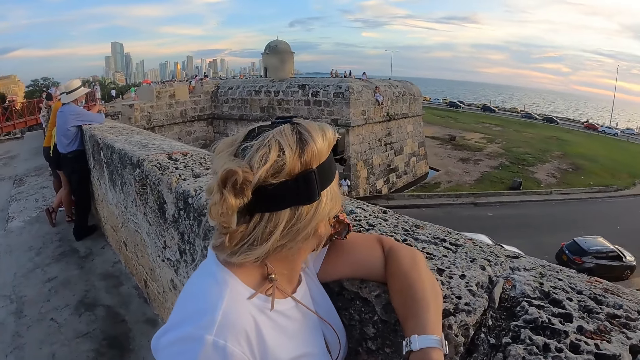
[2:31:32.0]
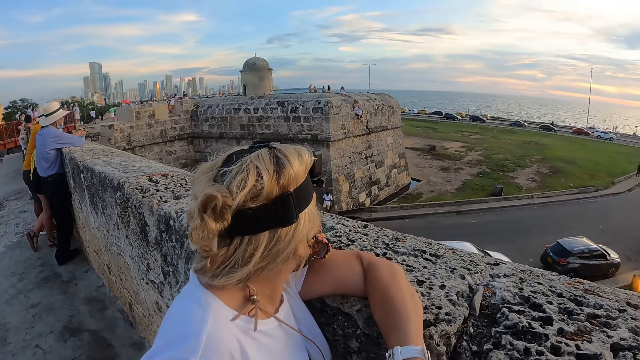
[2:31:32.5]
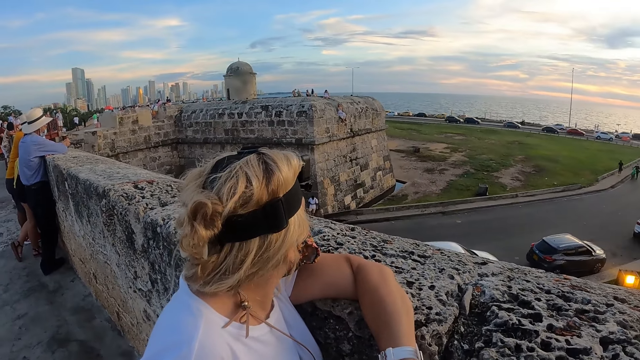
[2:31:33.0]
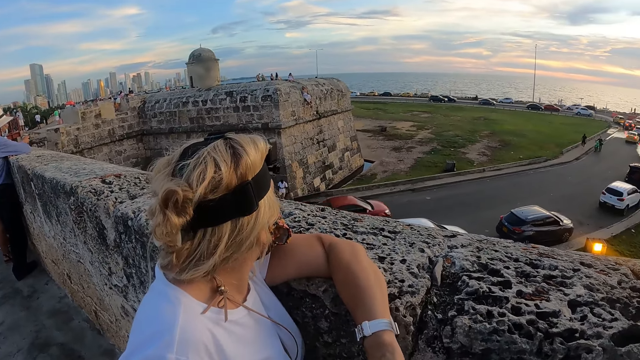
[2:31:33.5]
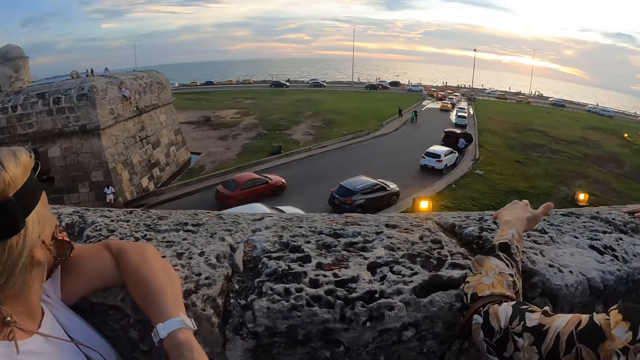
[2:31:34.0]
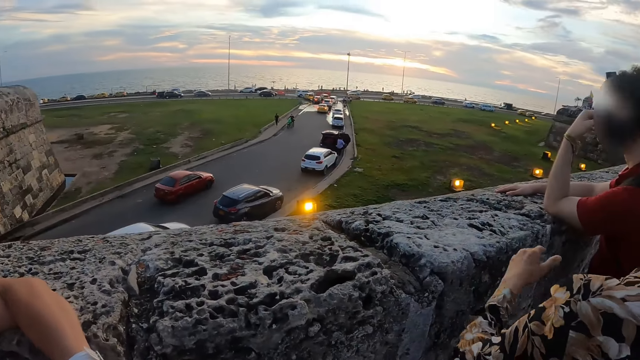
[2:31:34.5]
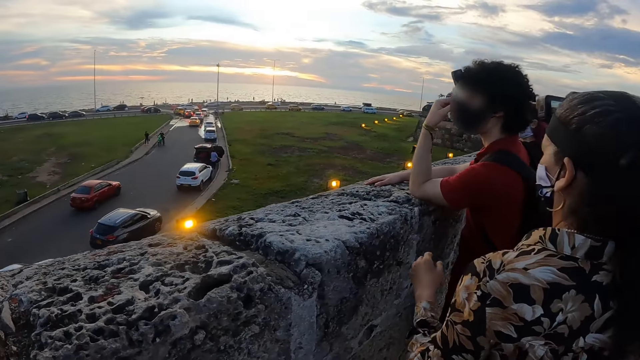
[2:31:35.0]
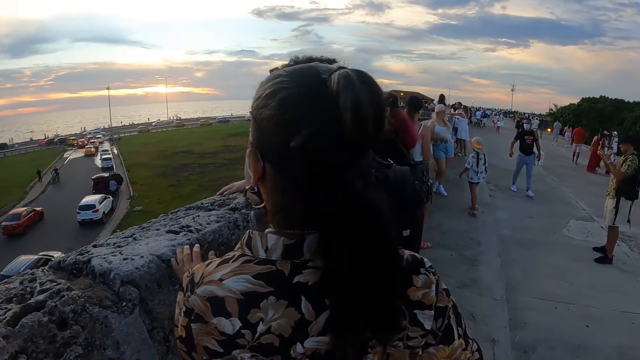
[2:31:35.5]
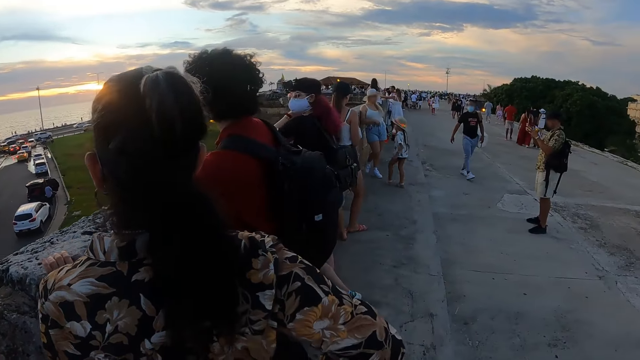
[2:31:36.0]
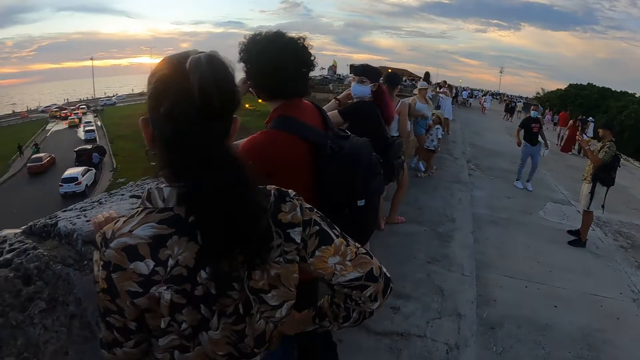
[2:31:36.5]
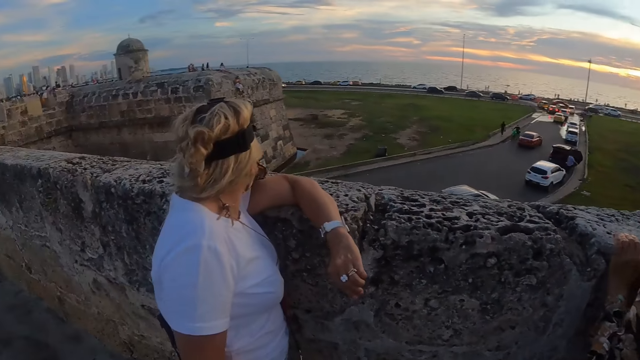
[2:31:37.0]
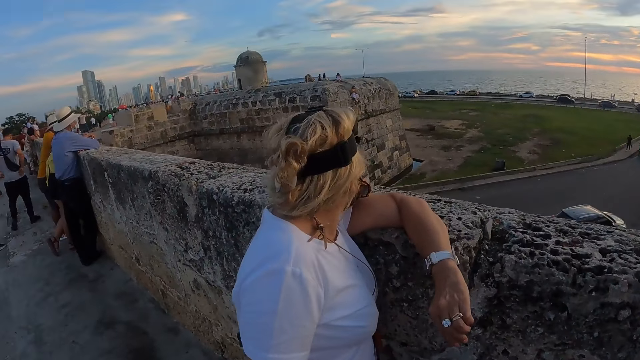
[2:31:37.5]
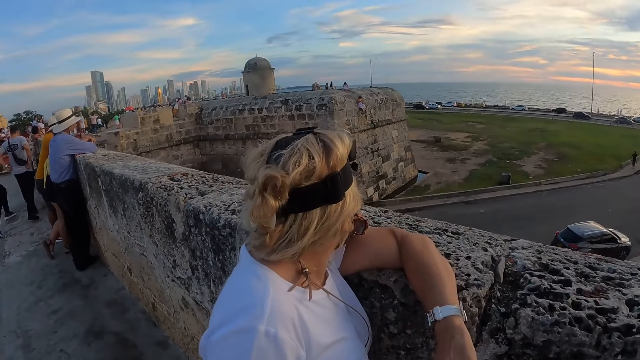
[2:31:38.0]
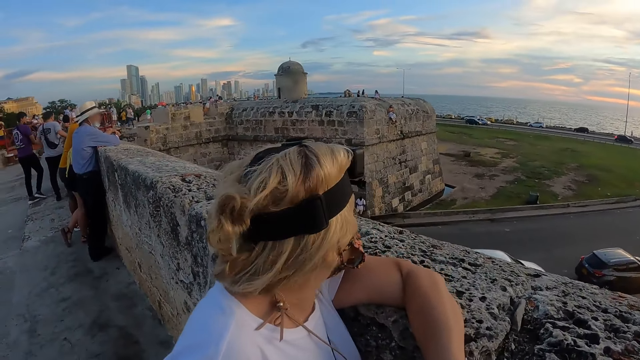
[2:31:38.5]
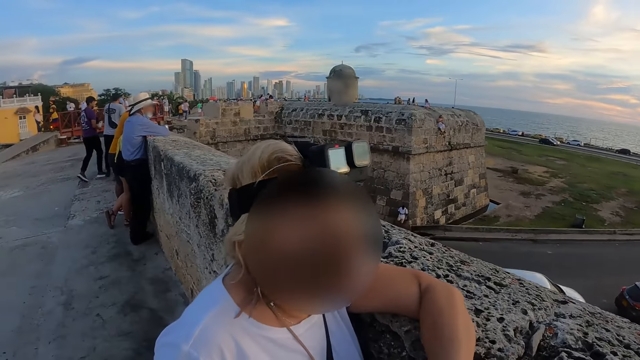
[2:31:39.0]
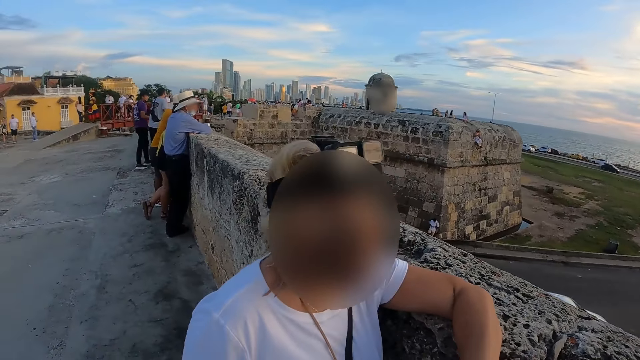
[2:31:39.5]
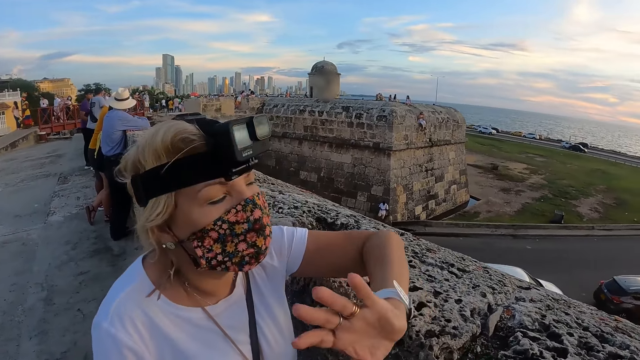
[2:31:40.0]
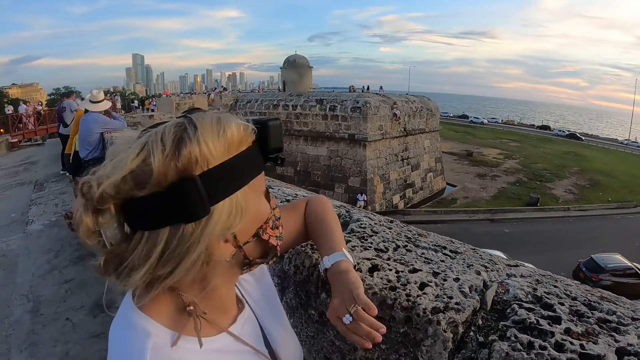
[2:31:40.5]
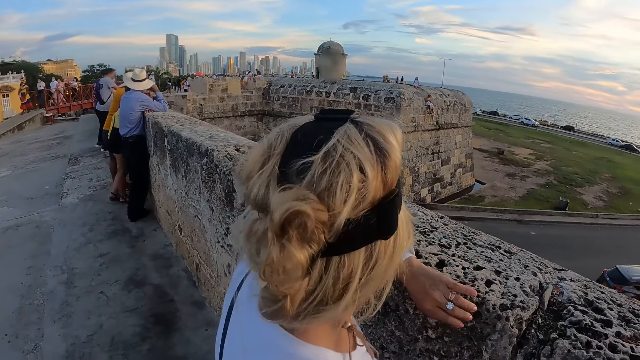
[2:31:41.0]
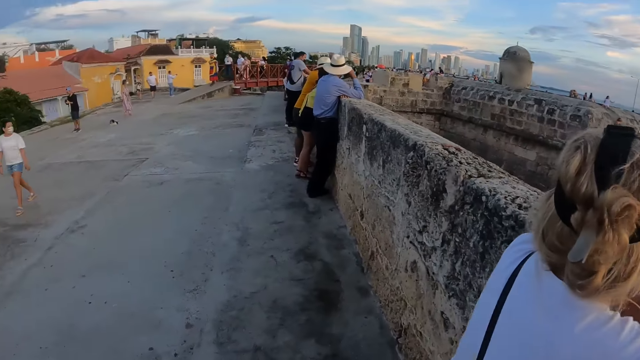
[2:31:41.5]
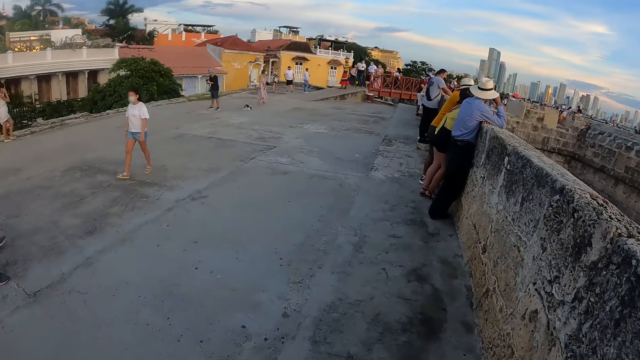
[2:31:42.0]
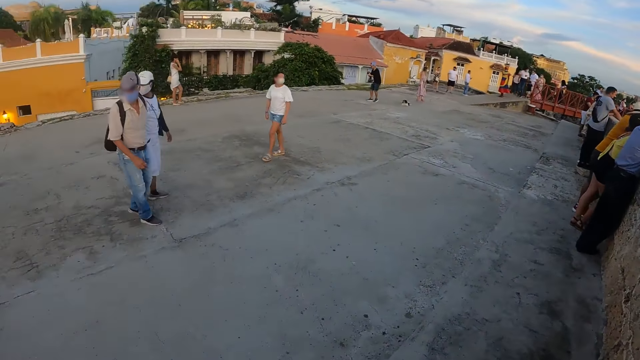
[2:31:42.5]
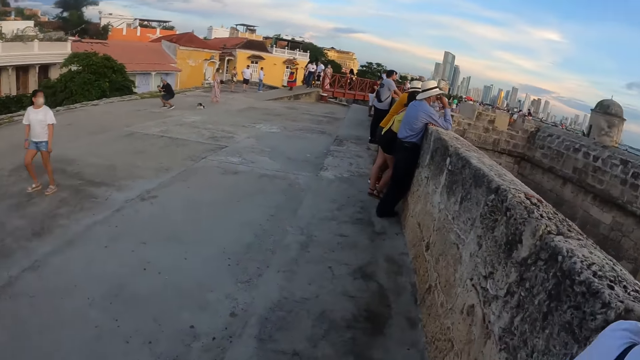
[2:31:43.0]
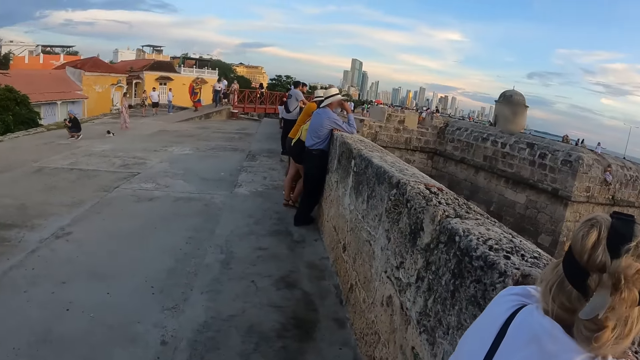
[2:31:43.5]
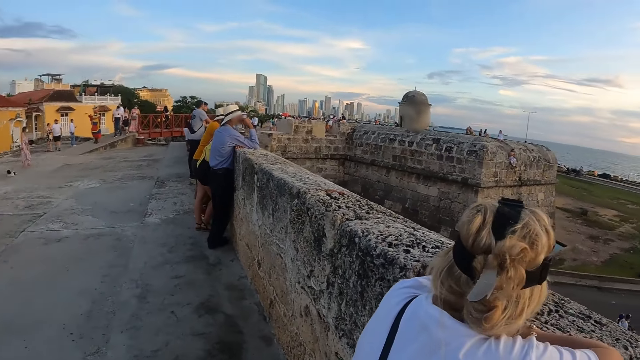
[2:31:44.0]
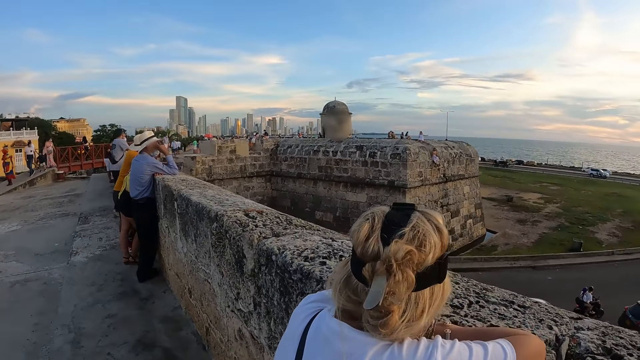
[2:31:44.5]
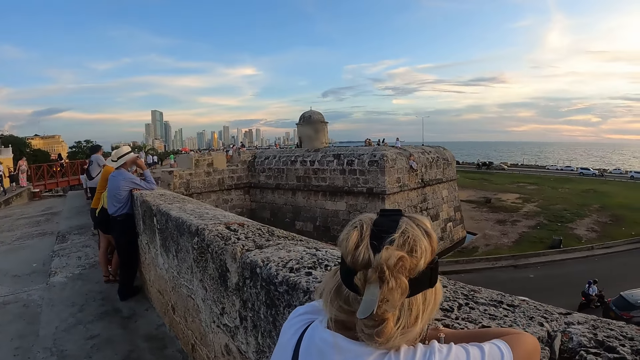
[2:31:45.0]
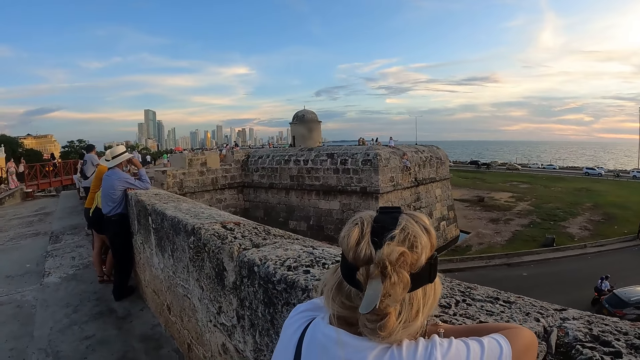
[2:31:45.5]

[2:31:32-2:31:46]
The camera wearer looks around. A woman moves back. Another woman interacts with the camera wearer. The camera wearer looks around.

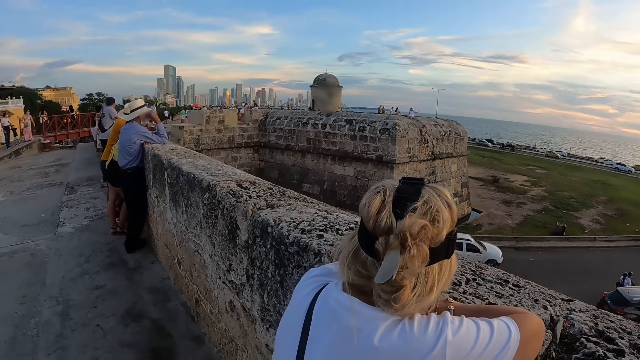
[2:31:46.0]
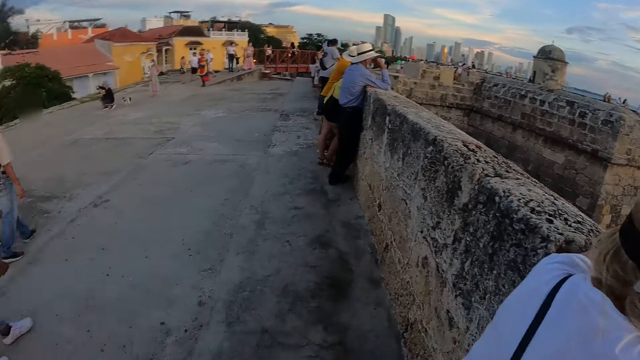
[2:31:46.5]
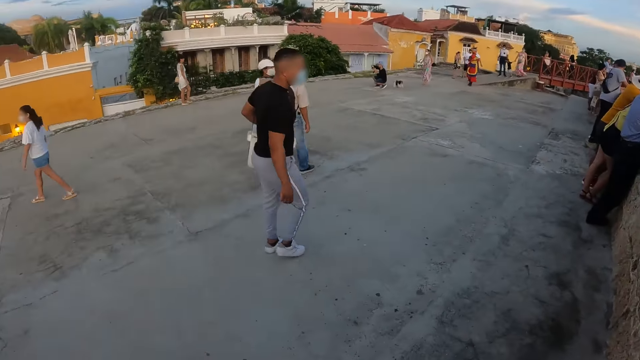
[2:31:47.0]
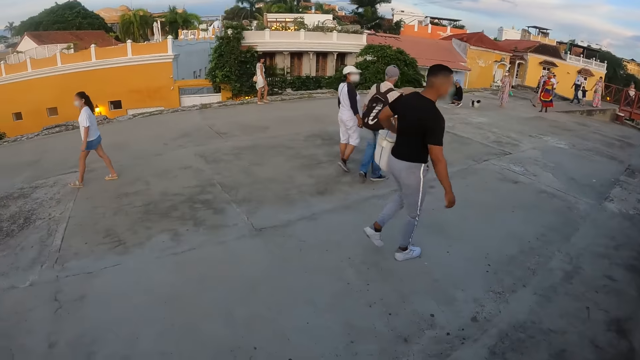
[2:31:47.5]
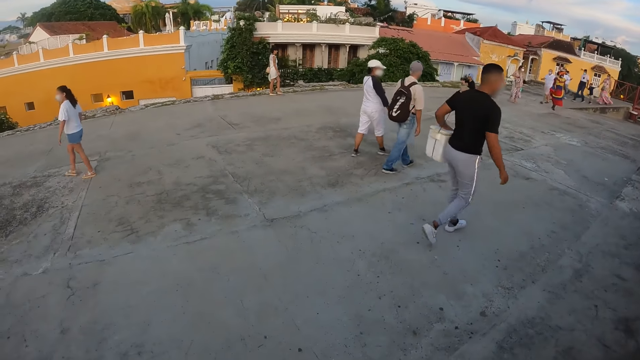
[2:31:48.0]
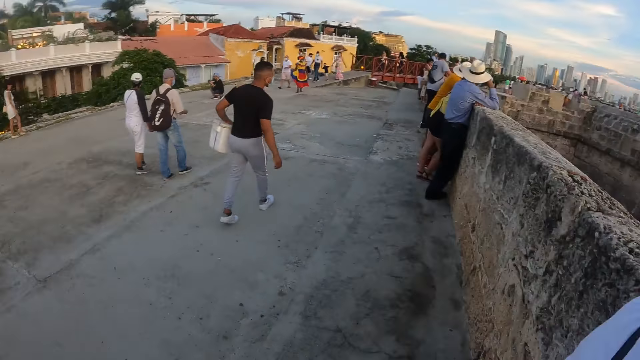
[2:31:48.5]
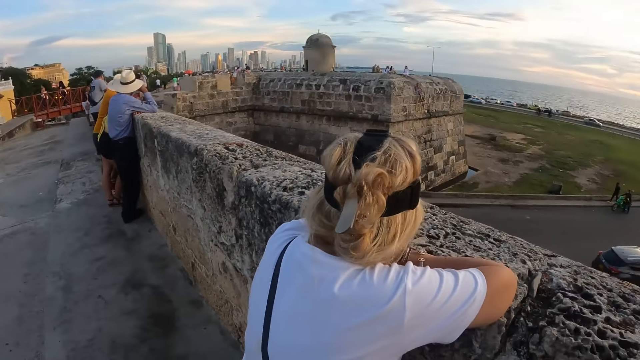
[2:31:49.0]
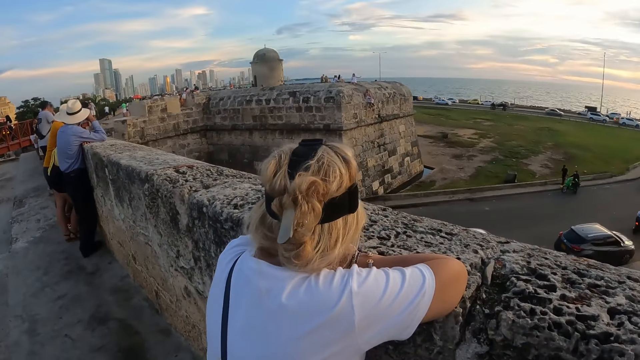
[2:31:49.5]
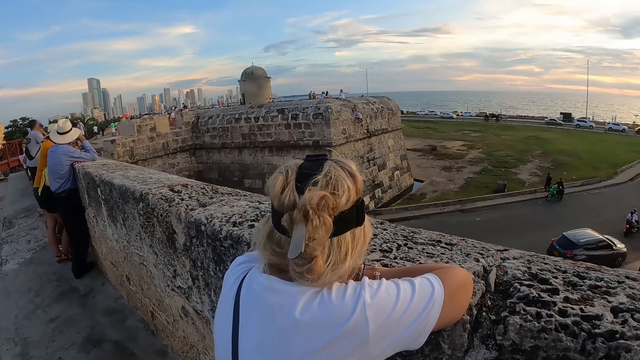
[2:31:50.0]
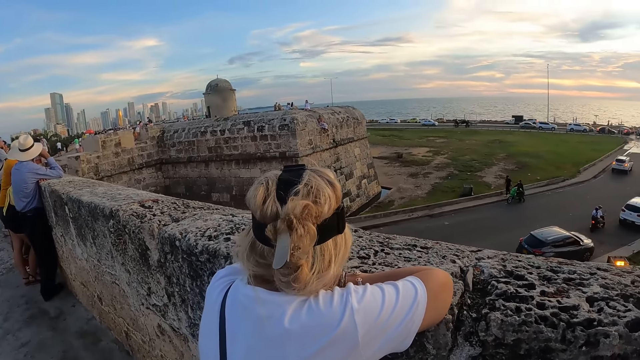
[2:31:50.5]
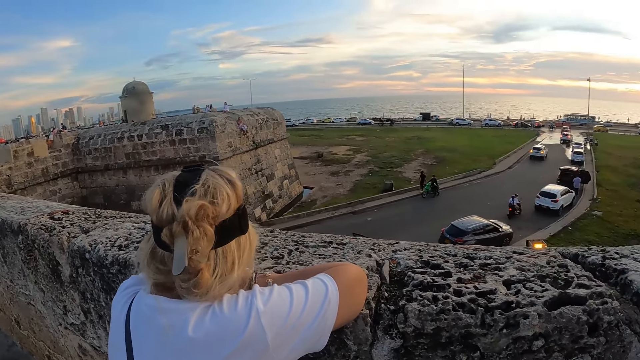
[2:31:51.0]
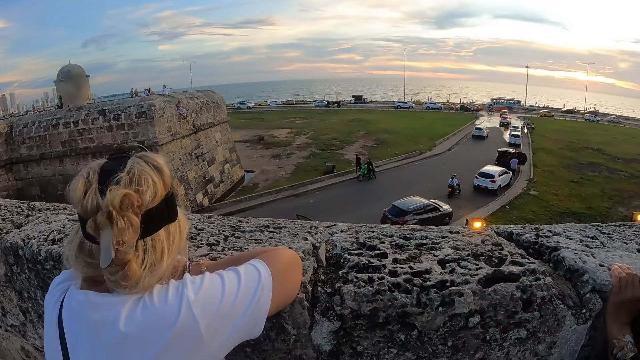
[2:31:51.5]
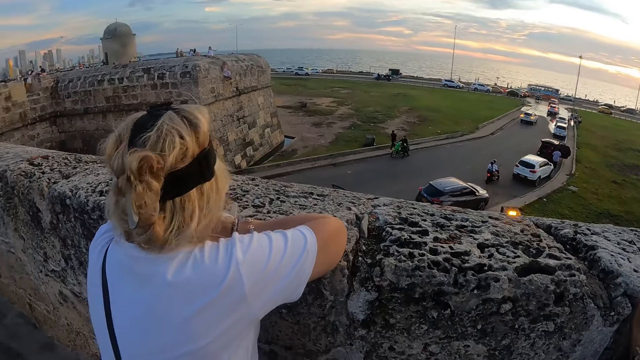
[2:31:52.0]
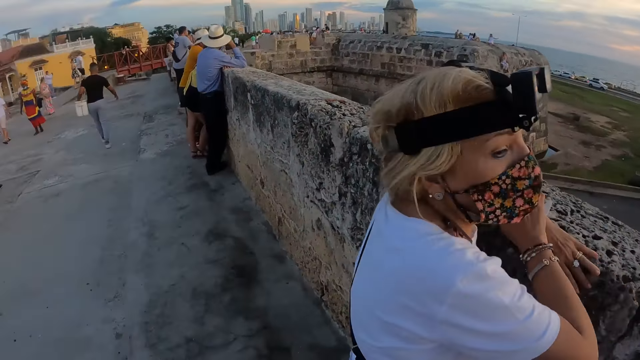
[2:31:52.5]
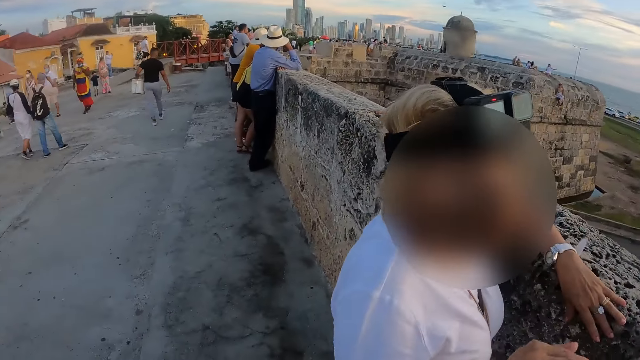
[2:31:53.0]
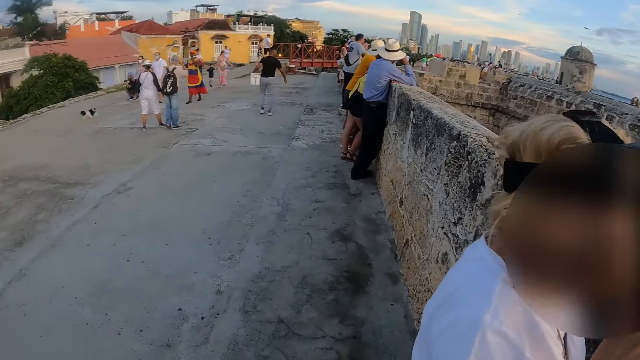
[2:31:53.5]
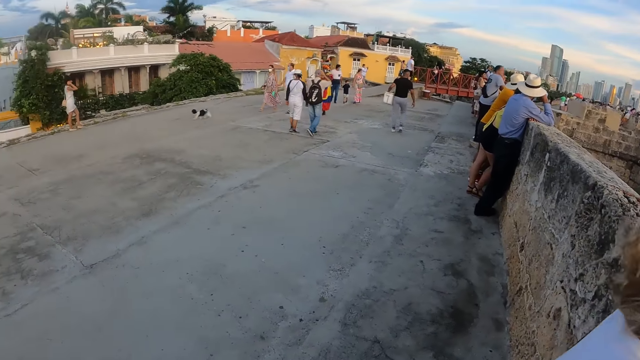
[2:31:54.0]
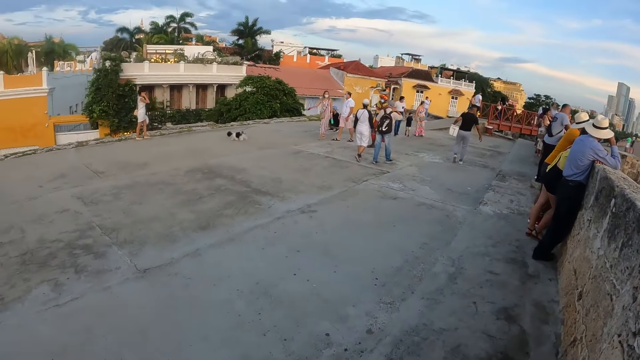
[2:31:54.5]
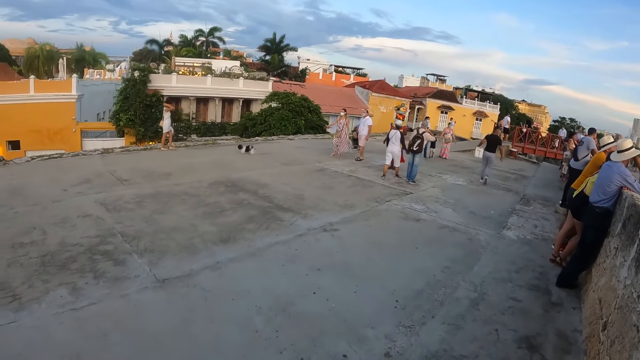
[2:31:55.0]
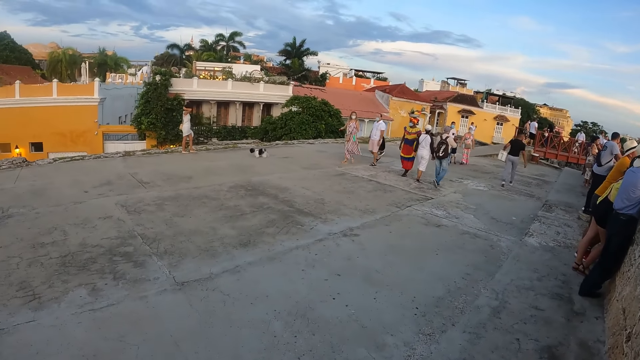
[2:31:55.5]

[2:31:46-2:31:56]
A man walks around. A woman interacts with the camera wearer.
